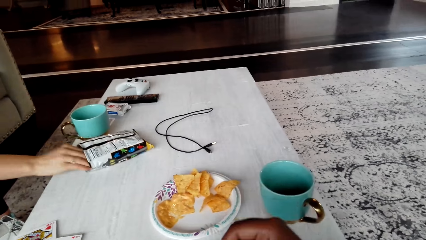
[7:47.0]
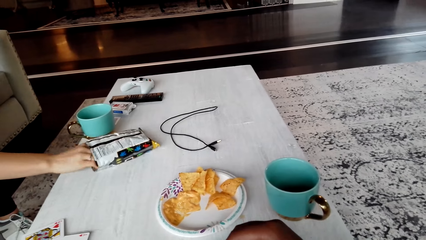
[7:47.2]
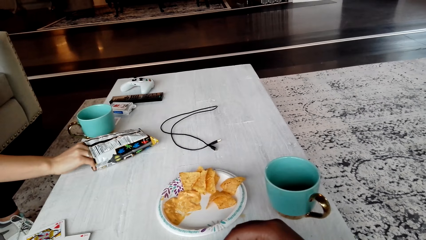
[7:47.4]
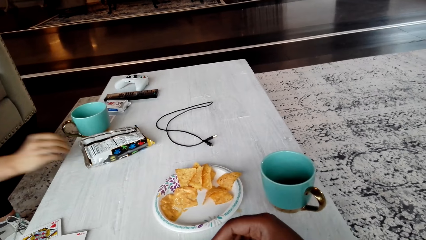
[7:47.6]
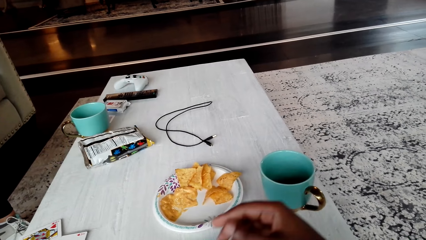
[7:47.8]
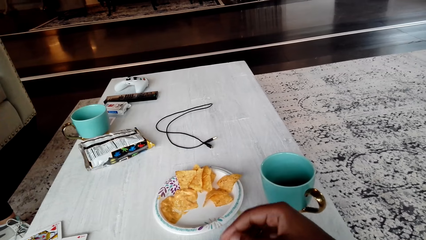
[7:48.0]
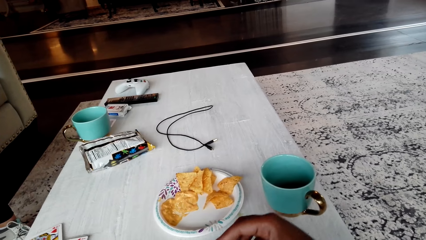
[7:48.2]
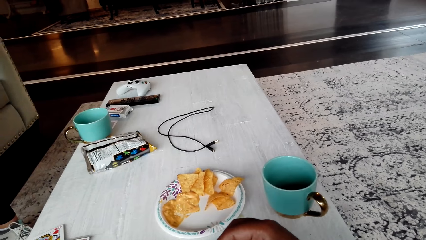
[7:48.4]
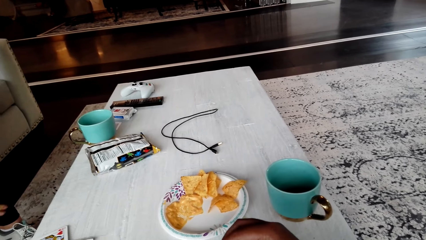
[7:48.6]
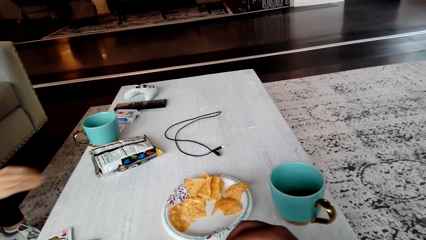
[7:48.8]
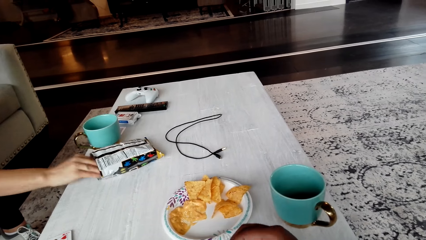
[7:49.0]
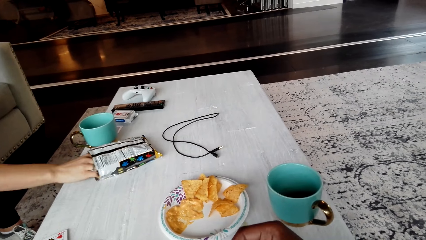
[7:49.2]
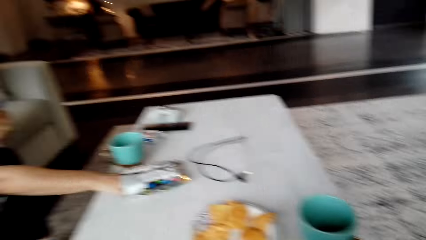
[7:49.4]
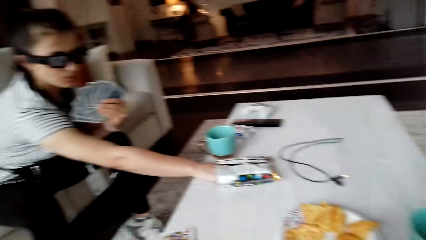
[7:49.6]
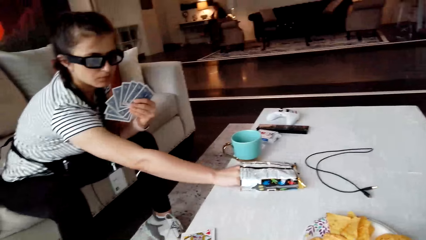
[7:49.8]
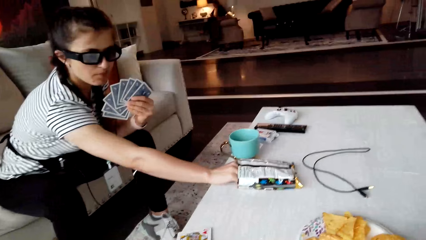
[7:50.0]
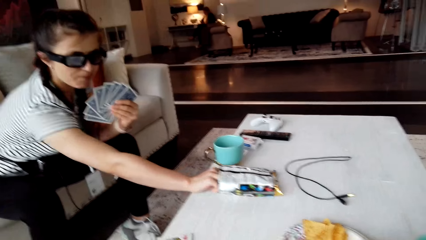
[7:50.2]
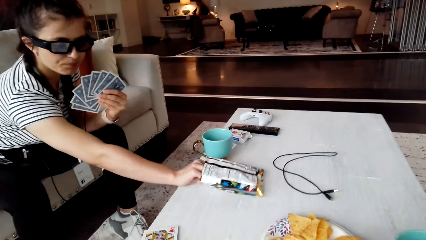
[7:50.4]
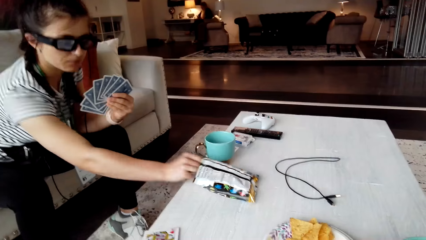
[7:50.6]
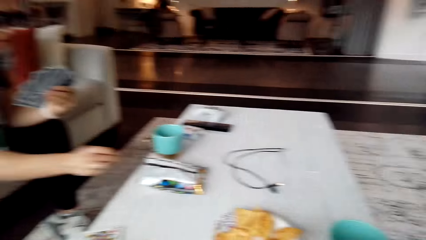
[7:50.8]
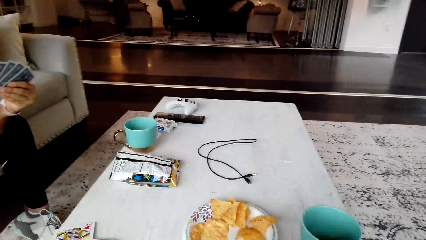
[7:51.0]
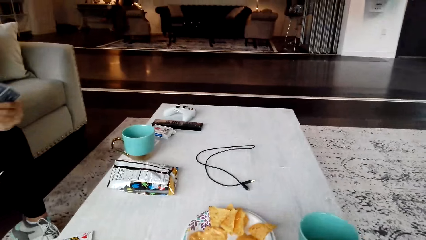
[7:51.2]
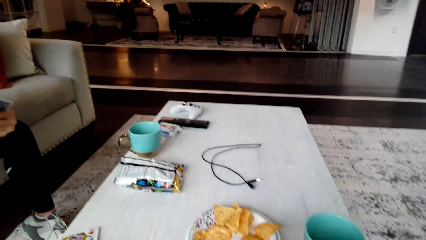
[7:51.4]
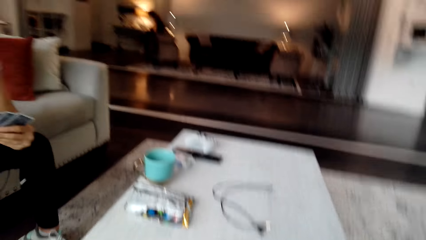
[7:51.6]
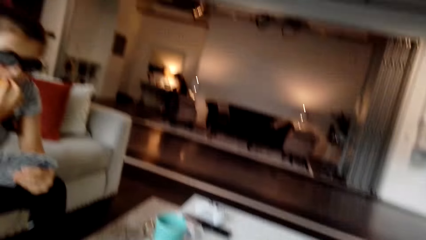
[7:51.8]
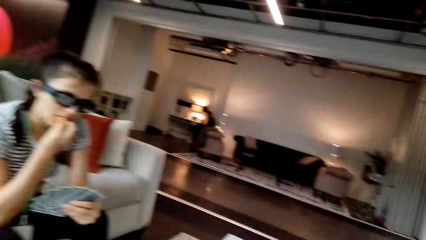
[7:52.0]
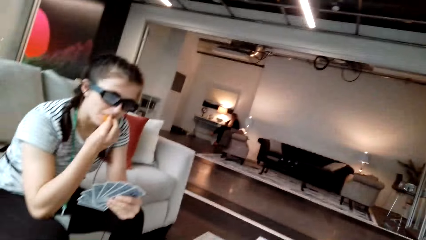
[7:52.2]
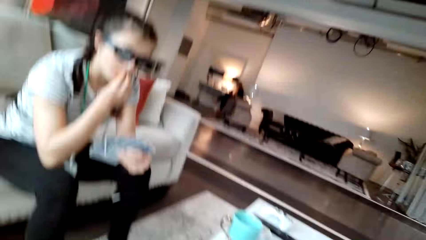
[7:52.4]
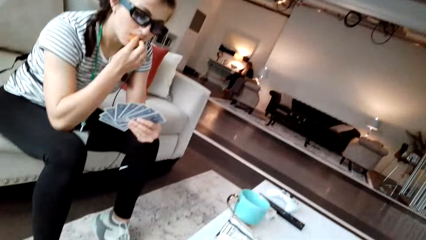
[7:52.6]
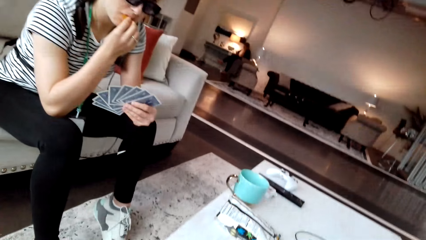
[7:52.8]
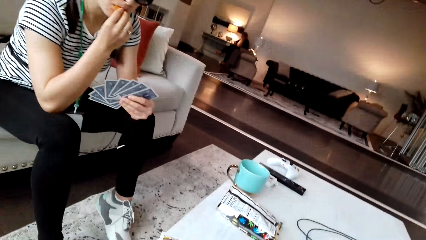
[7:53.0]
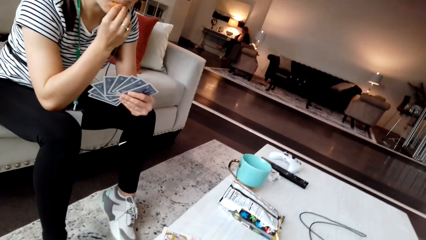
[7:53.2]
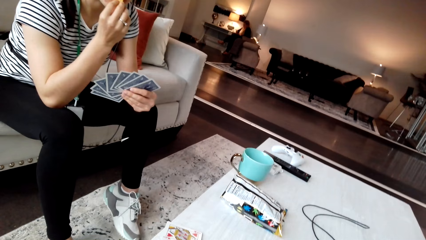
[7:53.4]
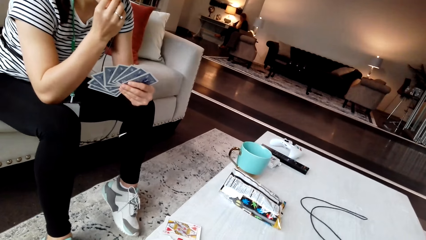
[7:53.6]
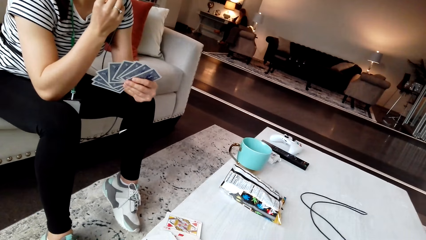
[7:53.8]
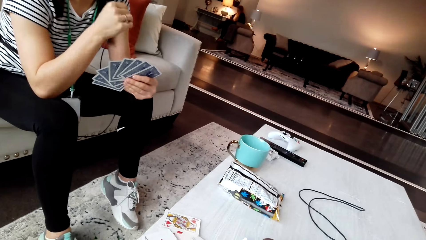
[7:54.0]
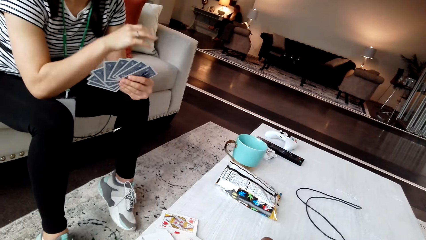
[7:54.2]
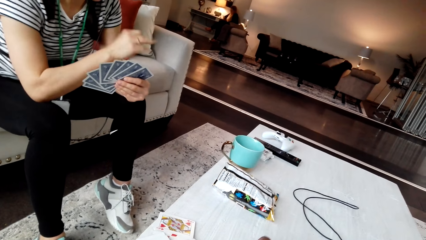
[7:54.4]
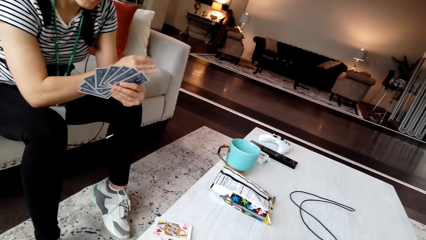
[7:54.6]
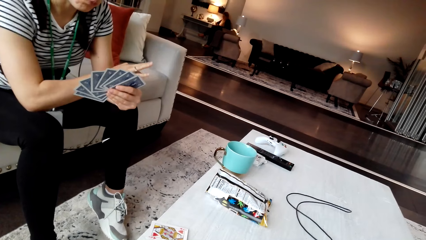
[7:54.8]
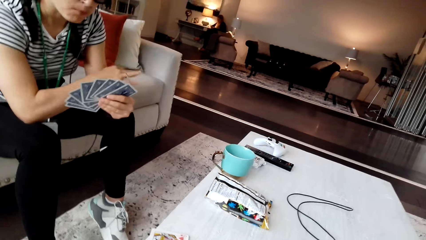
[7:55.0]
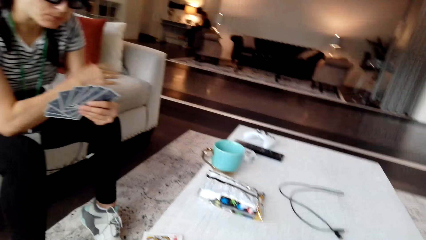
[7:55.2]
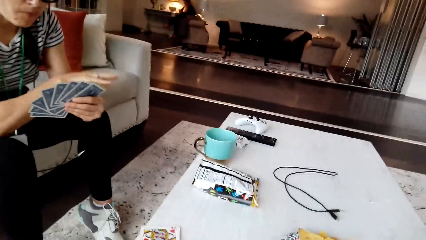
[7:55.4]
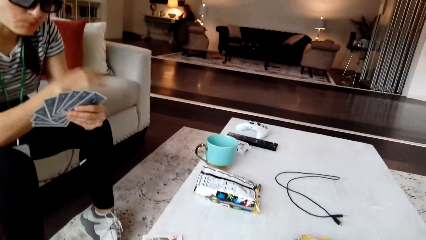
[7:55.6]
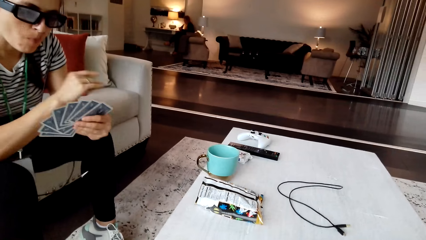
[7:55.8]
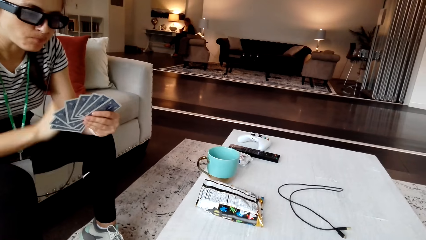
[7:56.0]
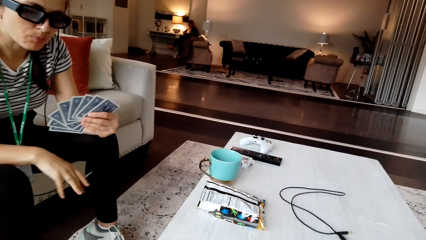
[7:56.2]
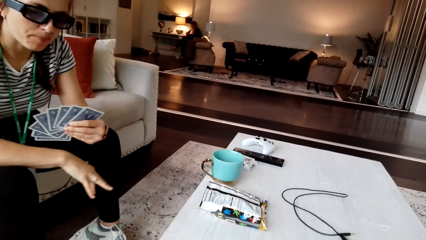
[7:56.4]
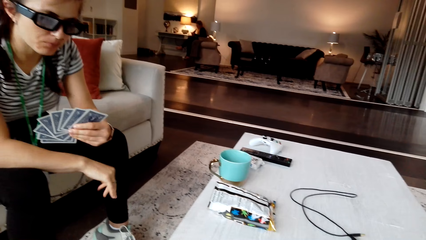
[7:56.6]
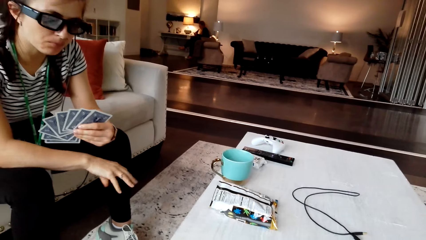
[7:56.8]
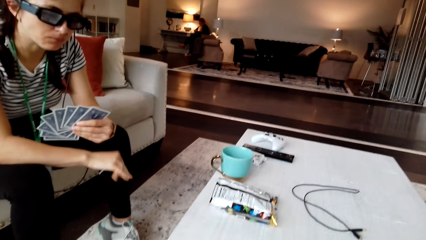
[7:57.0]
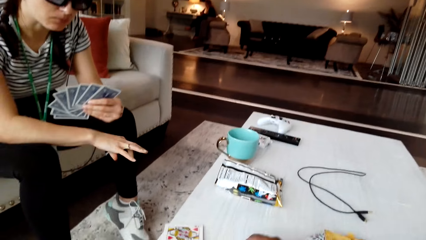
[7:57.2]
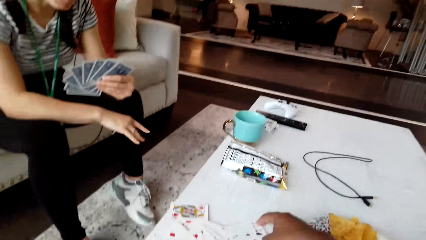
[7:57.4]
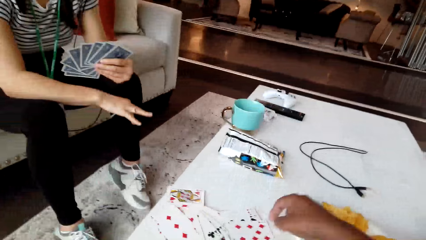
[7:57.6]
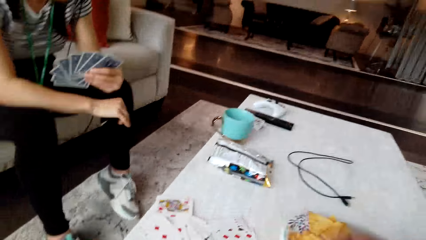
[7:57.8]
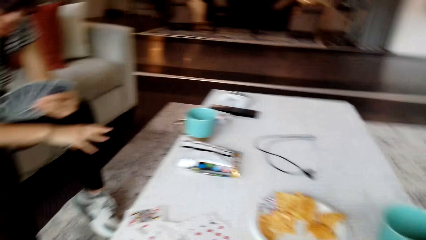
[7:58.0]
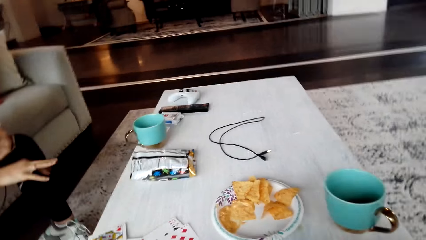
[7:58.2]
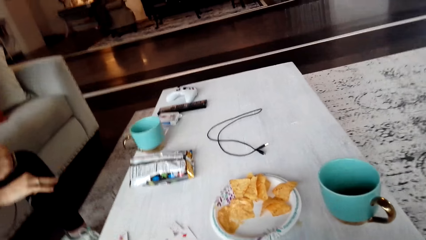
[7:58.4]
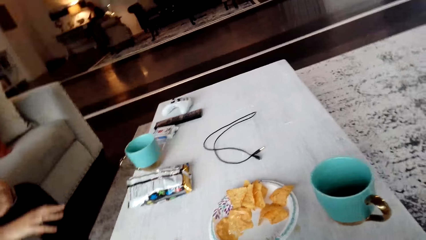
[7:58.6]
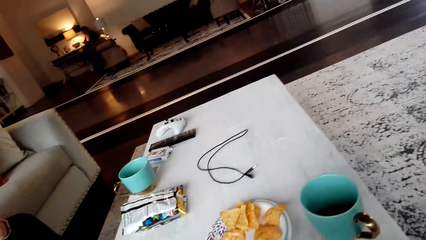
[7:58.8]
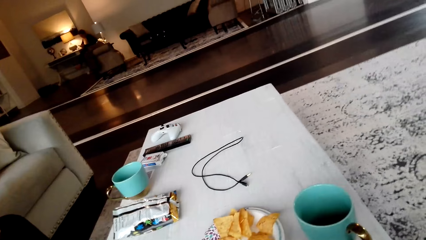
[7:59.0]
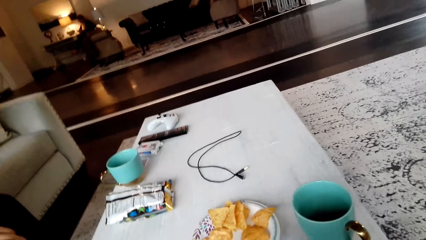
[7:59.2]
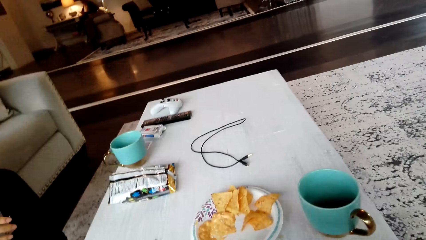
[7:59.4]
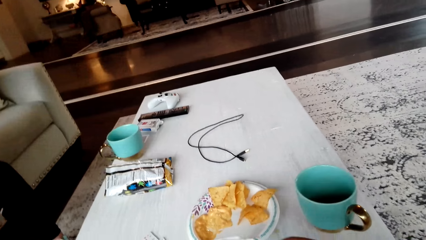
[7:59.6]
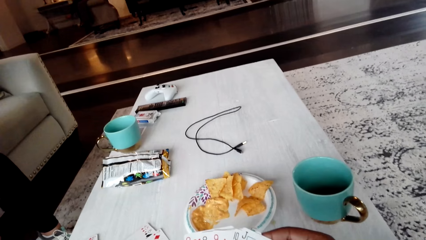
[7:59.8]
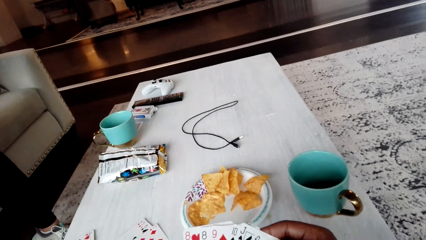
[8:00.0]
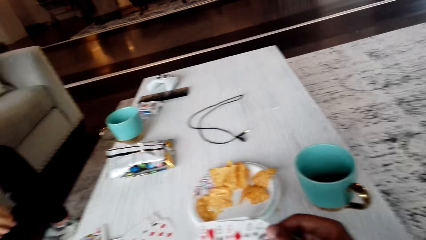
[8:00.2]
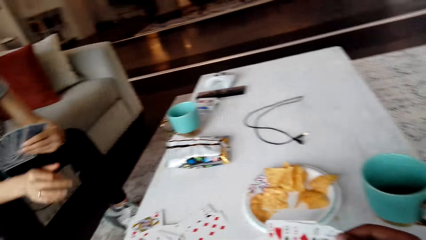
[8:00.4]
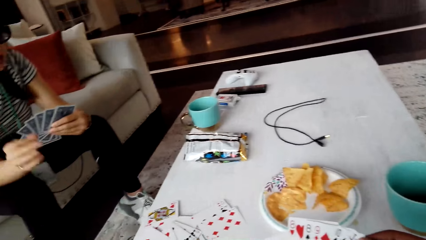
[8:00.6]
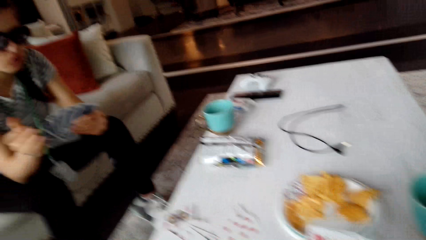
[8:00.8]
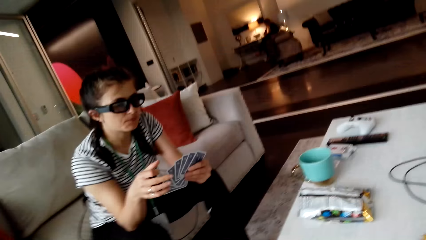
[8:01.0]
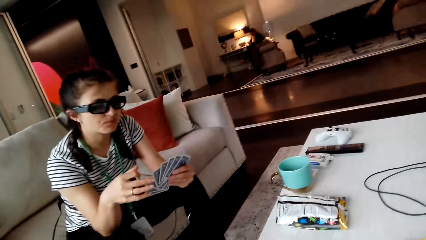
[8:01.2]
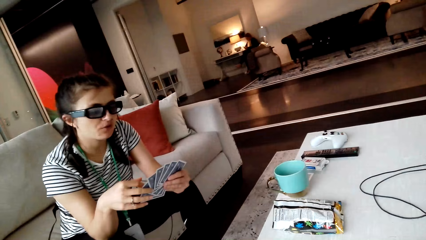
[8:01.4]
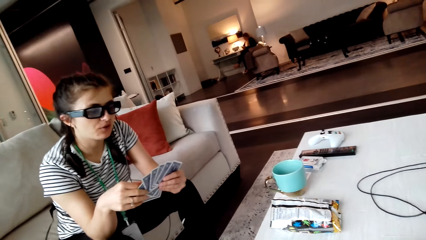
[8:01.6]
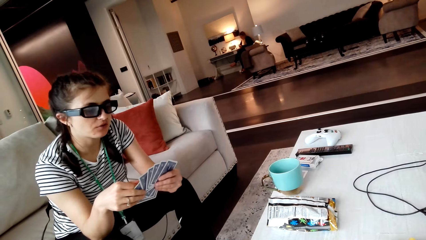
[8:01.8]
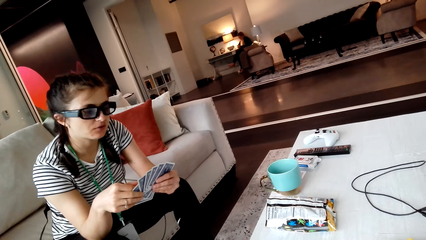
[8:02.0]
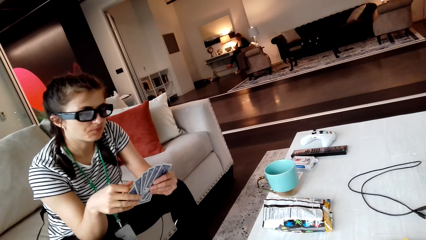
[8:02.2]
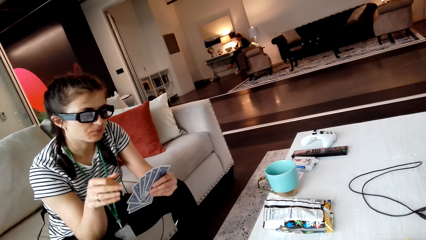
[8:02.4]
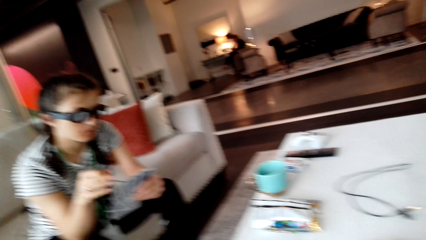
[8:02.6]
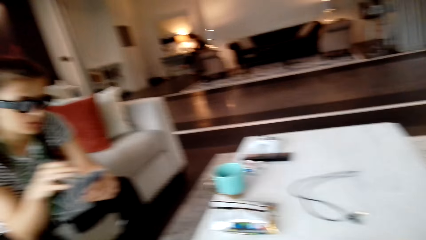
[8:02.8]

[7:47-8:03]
A woman removes crisps from the packet. The camera wearer looks down. The woman removes crisps from the packet. The camera wearer looks at the woman. The woman eats the crisps. The camera wearer interacts with another person. The woman moves the fingers. The camera wearer counts the cards. They look around. They arrange the cards on the hands and look at the cards. The woman interacts with the camera wearer. The woman arranges the cards and touches the cards.
